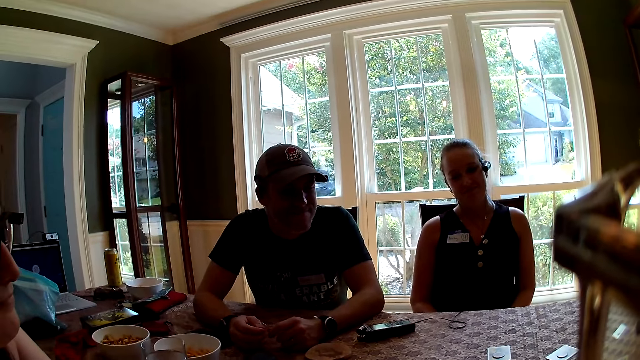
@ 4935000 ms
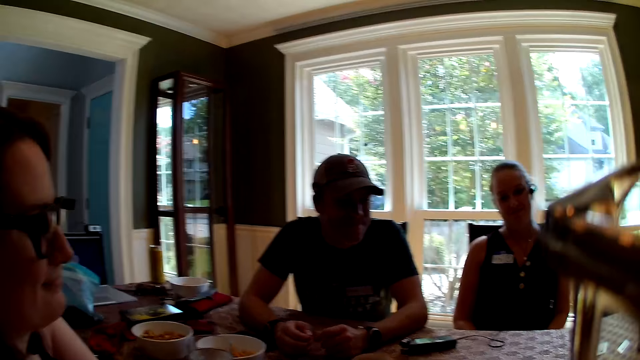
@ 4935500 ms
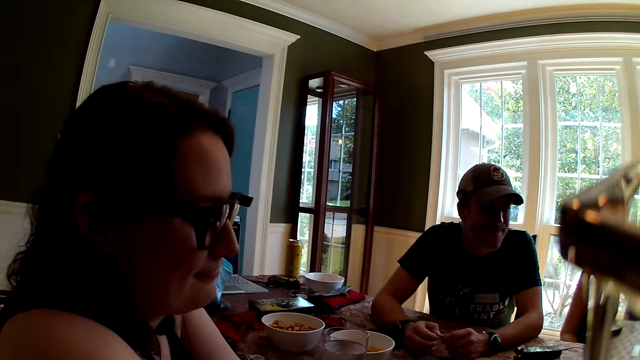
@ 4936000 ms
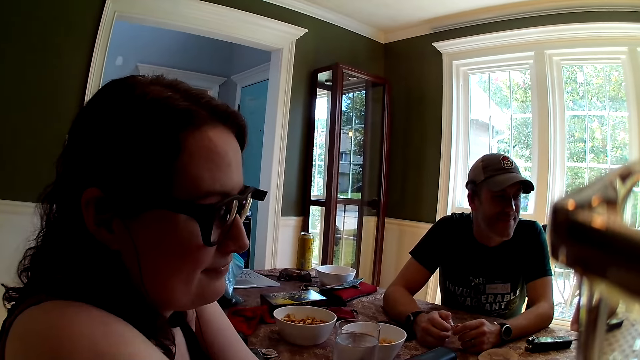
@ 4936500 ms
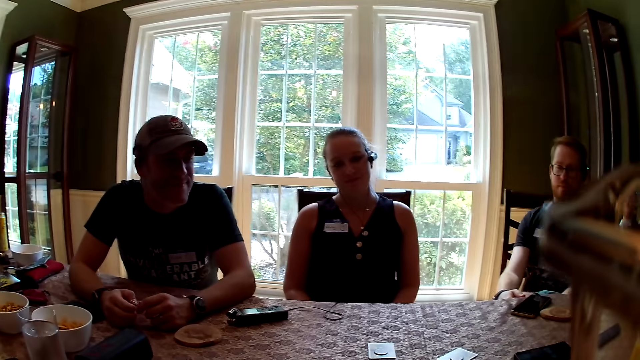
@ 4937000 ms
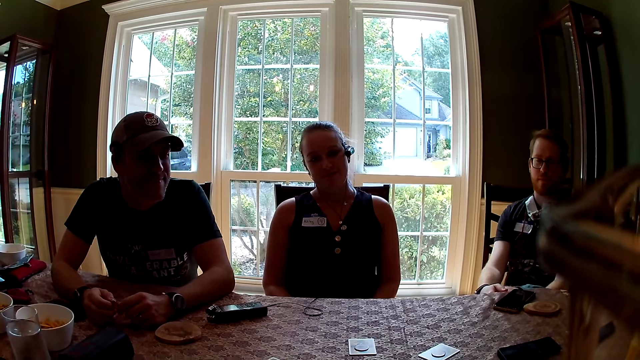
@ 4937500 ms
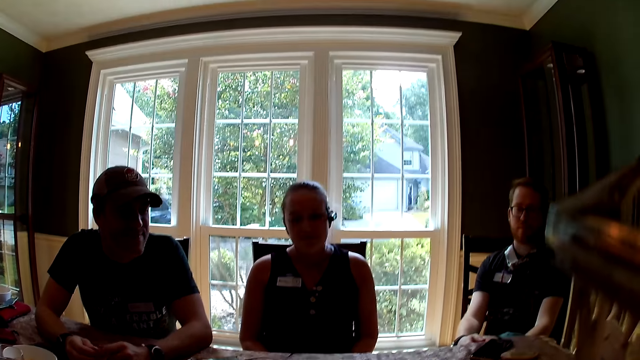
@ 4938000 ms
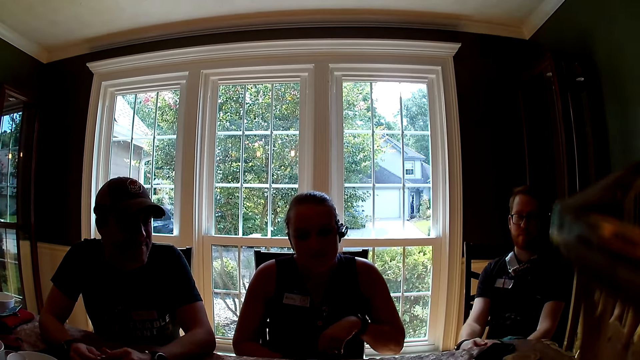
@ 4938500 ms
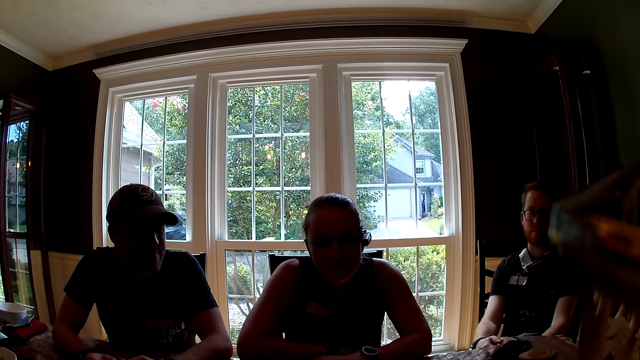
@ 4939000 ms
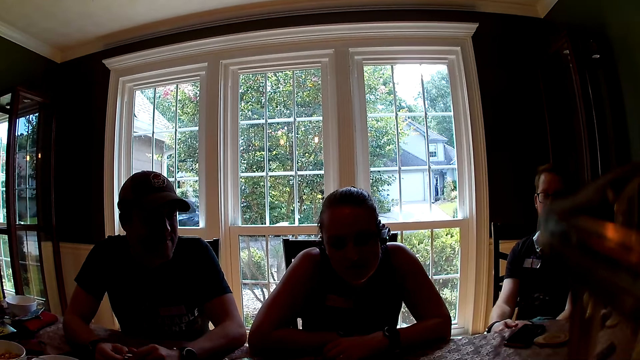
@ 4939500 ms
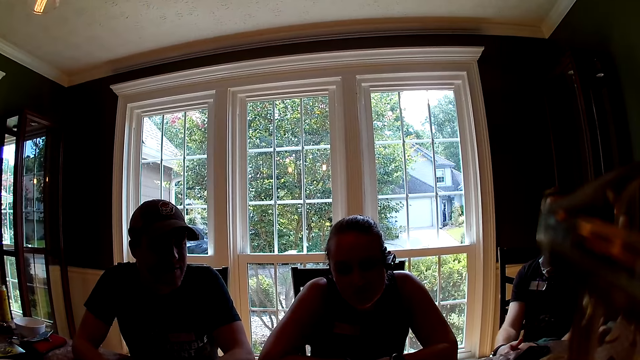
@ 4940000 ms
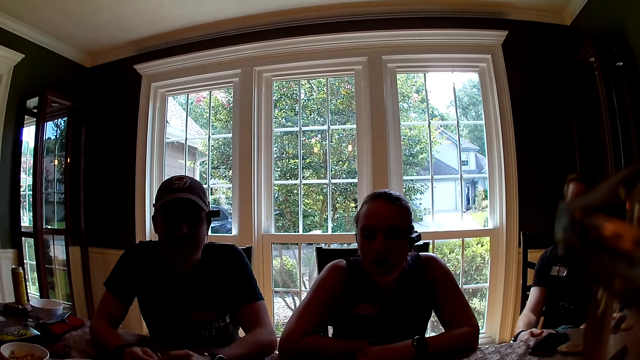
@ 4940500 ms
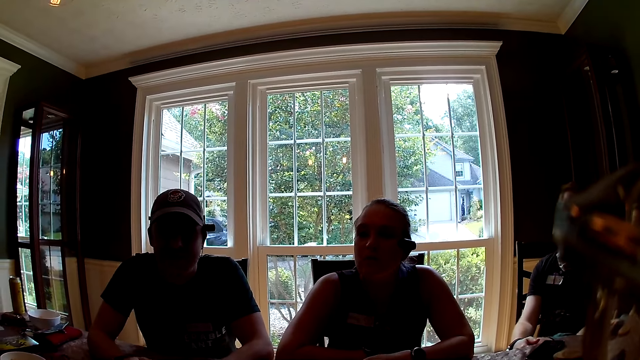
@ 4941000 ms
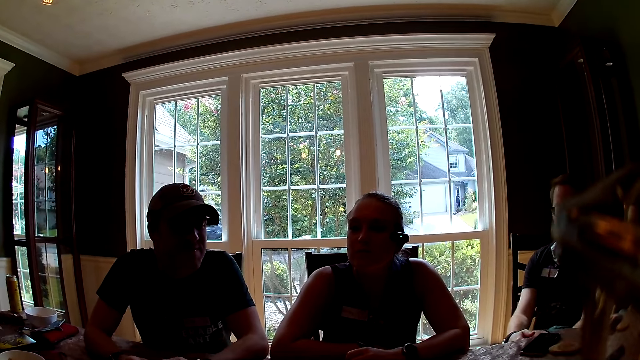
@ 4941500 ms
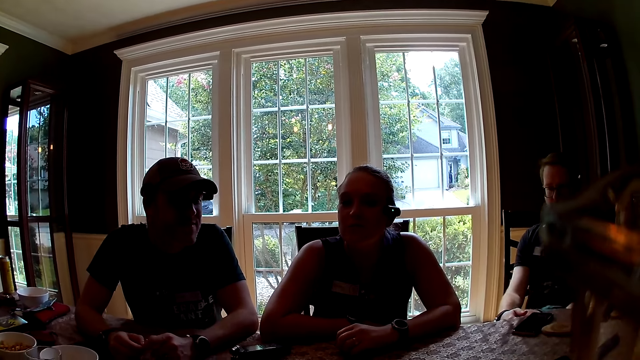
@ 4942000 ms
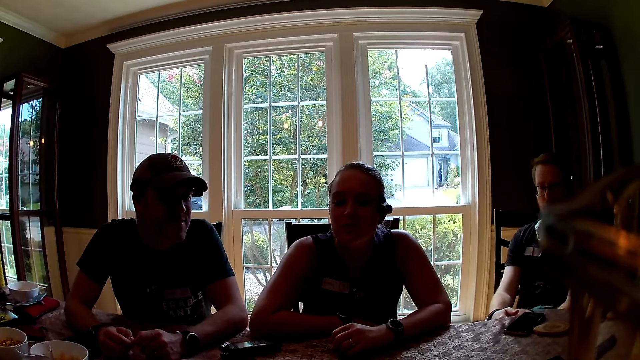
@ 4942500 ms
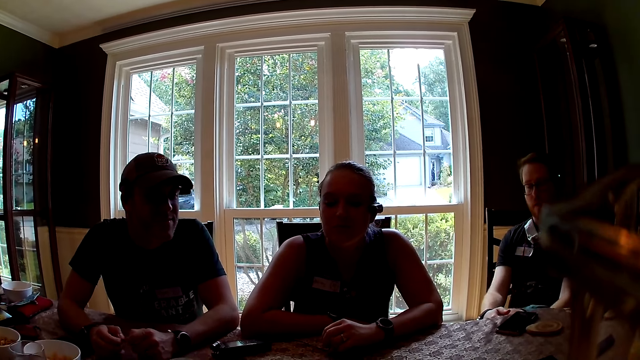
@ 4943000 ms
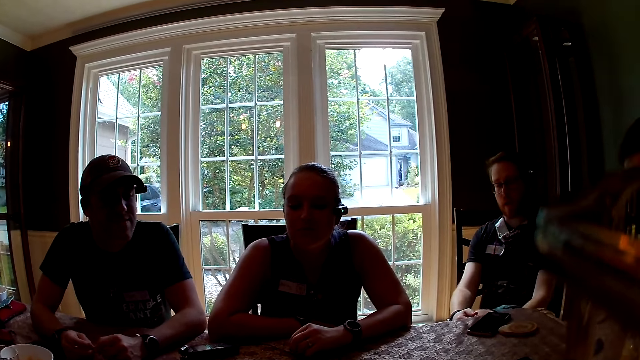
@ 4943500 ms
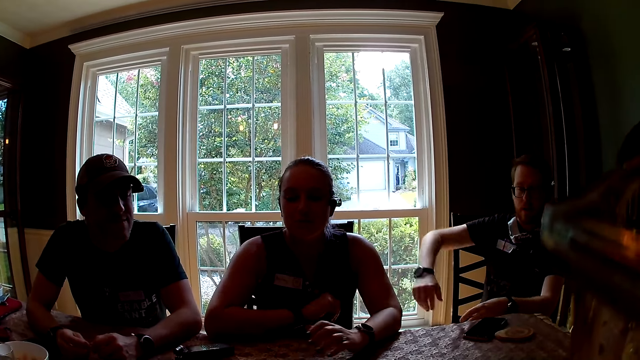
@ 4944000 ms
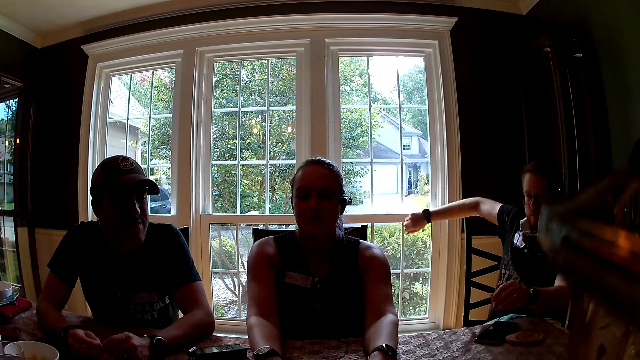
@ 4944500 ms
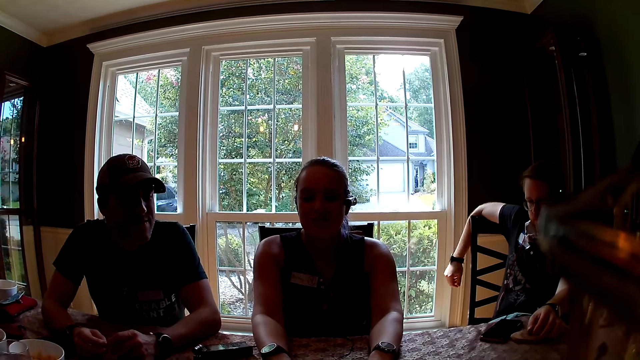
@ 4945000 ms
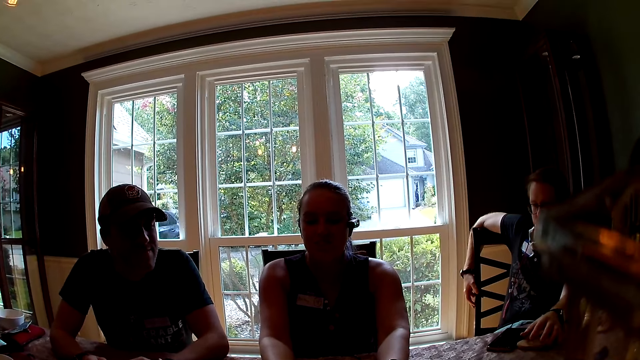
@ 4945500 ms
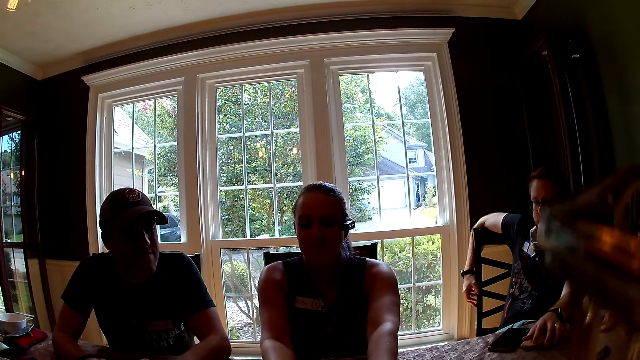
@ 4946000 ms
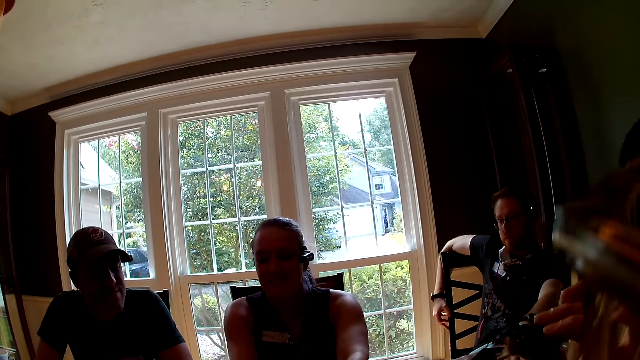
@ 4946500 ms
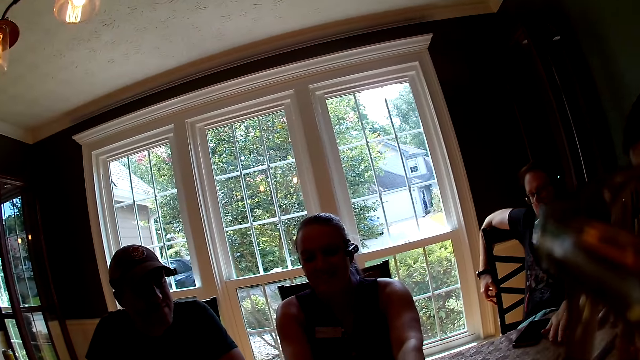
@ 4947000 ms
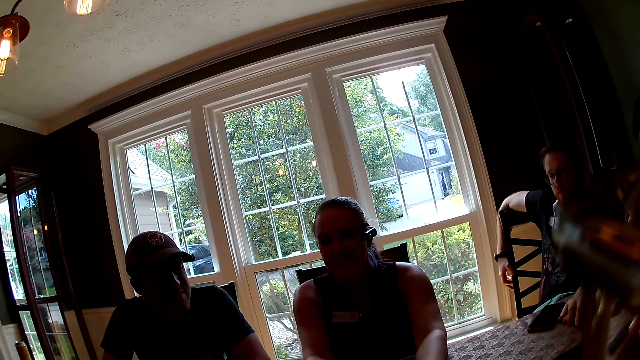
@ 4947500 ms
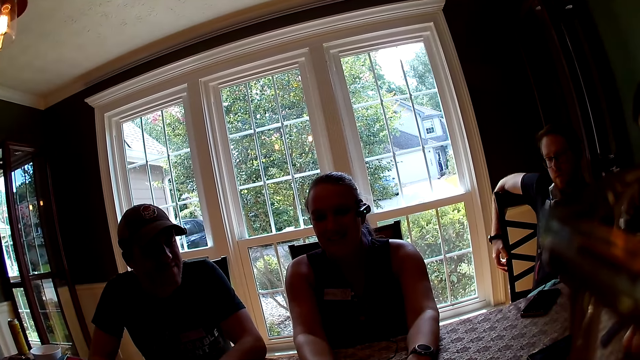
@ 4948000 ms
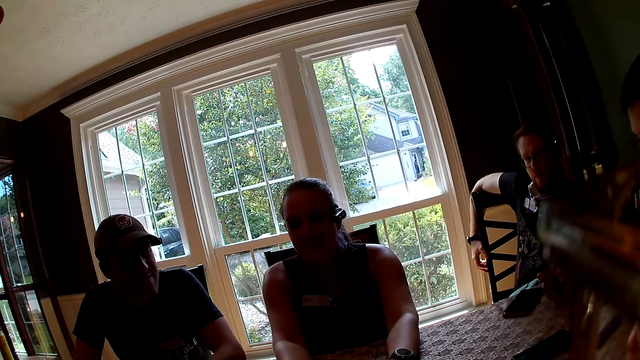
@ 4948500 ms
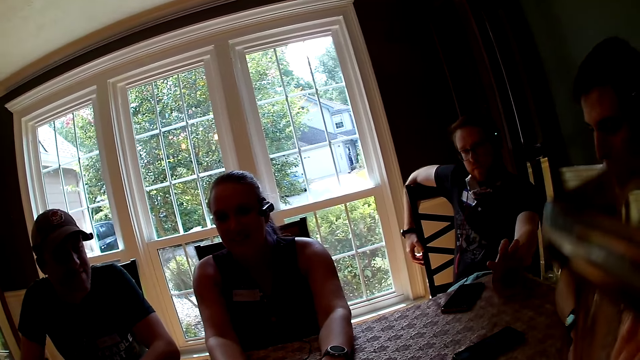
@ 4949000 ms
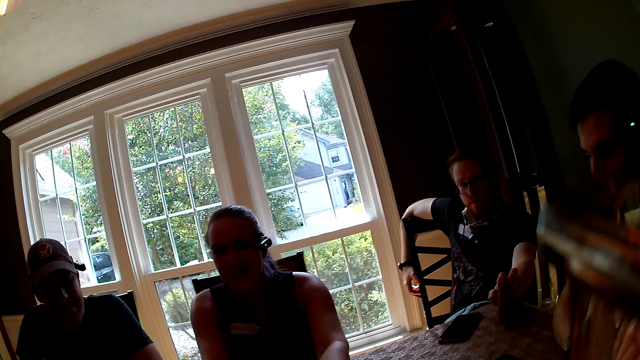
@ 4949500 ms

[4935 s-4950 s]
The woman speaks to the group of people at the table. The man interacts with the woman. Another man places his hand on the chair. Another woman speaks to the group of people at the table. The other man moves a table mat.

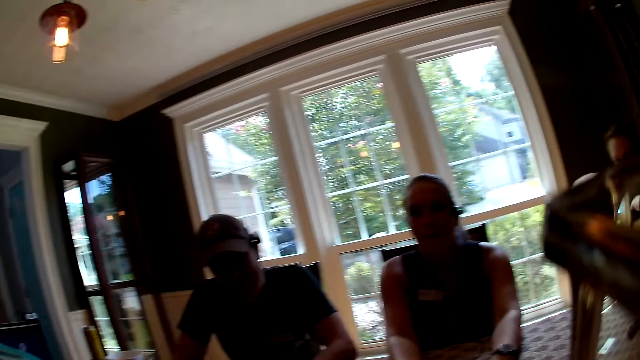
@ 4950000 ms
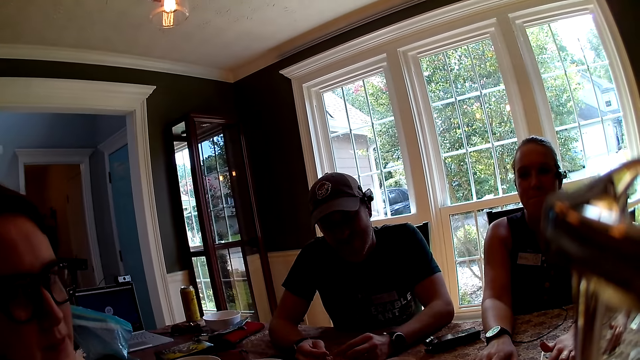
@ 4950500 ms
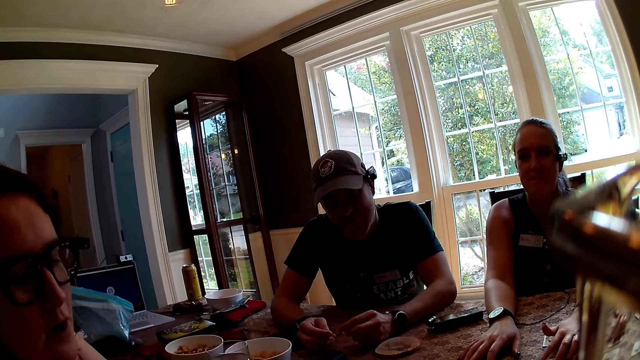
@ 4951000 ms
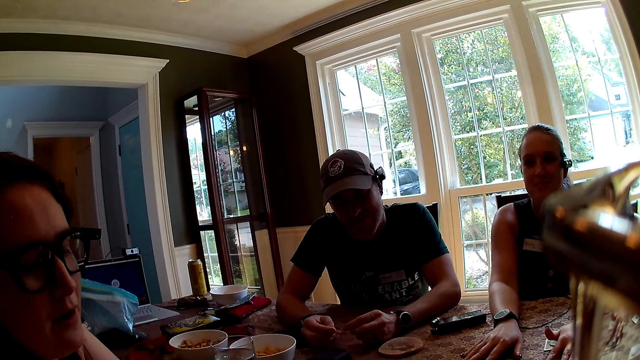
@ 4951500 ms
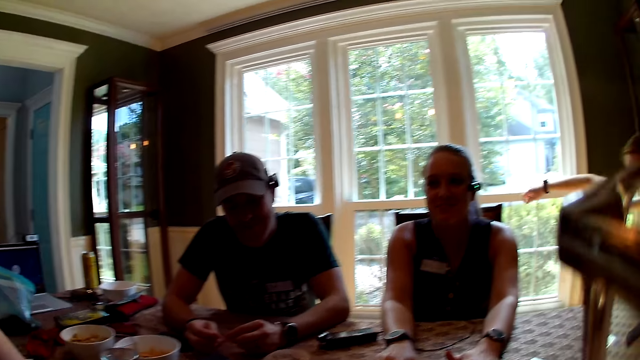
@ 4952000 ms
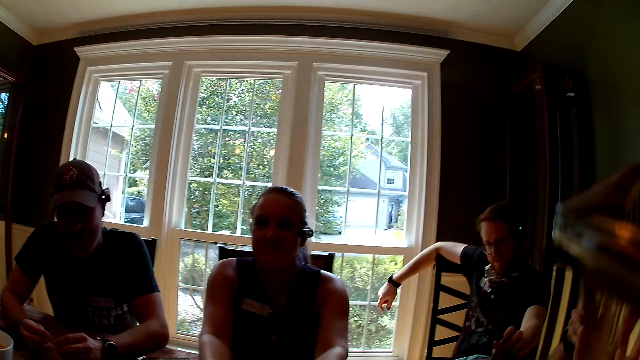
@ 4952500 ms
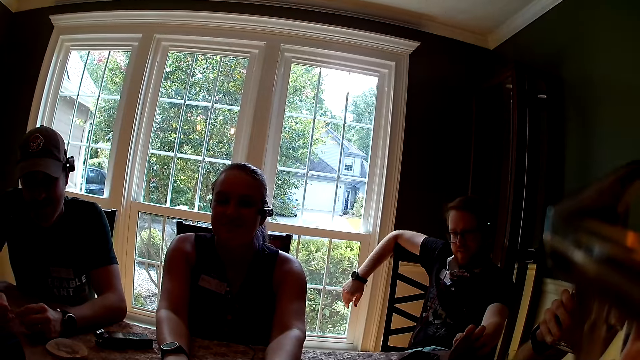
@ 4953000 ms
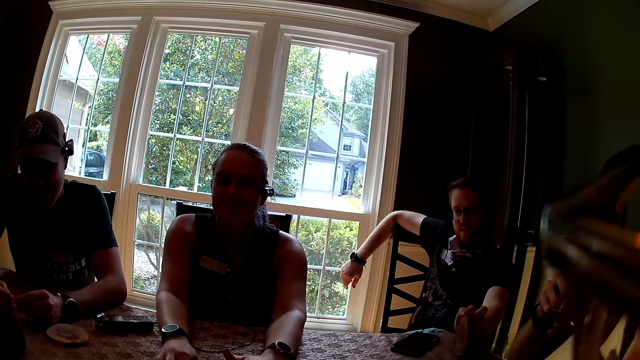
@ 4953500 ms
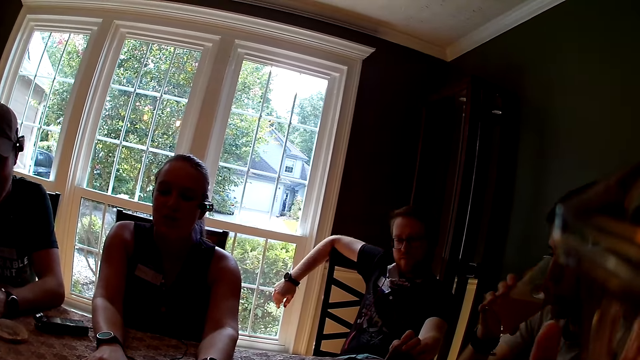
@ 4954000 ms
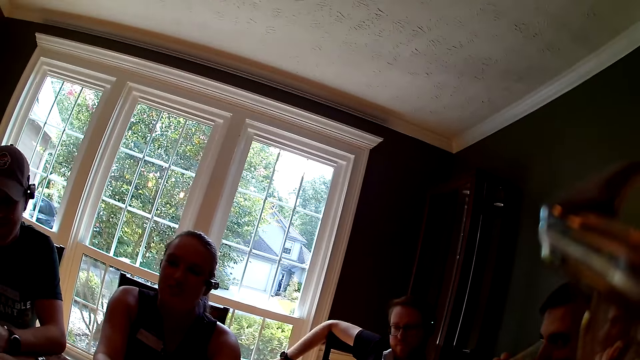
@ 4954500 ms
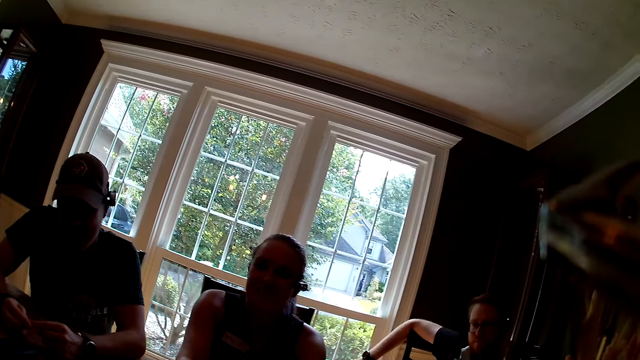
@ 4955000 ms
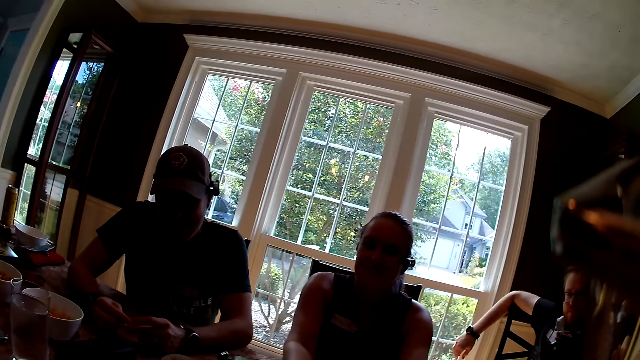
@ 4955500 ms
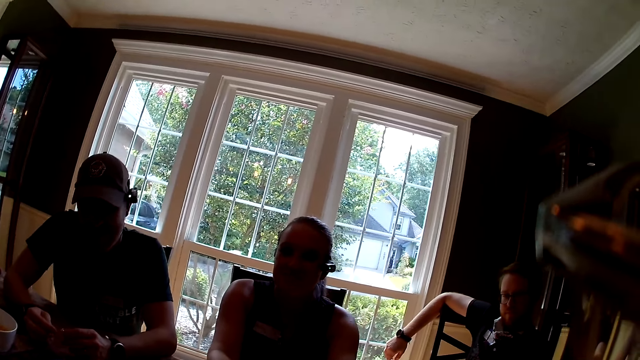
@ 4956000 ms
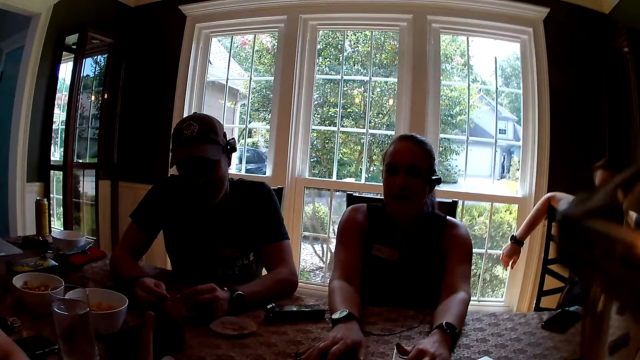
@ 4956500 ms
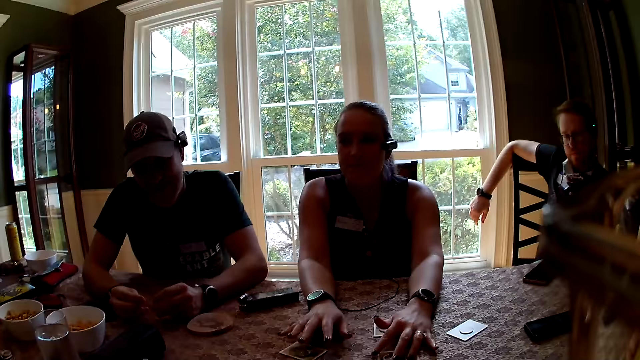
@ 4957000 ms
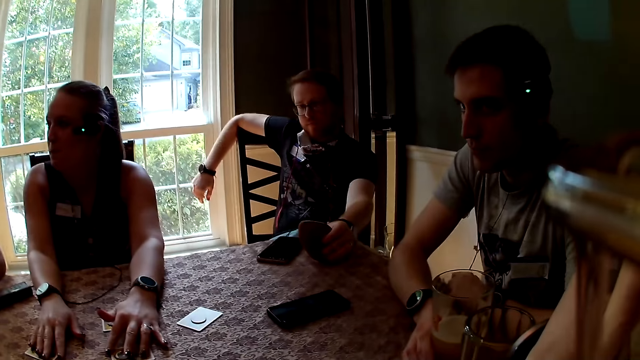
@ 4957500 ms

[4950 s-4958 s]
A lady interacts with a man. The man drinks juice from a glass cup in his right hand.
